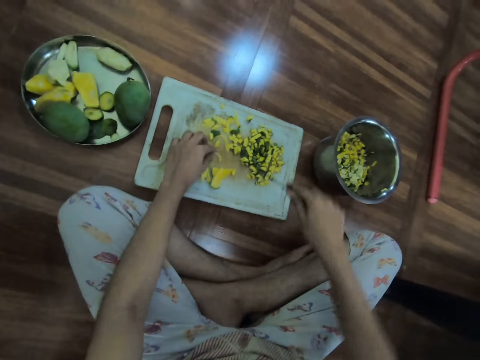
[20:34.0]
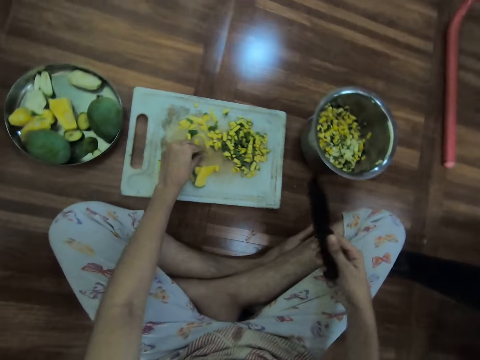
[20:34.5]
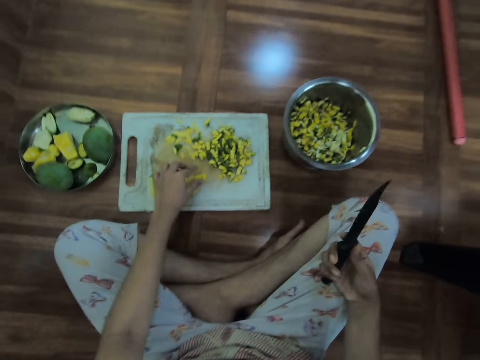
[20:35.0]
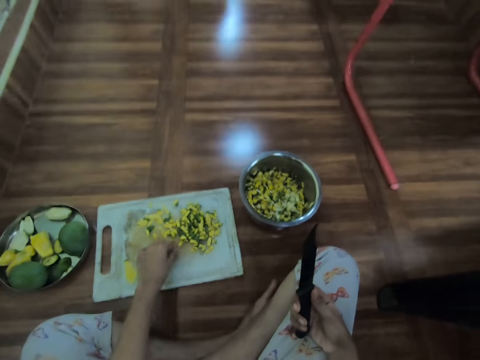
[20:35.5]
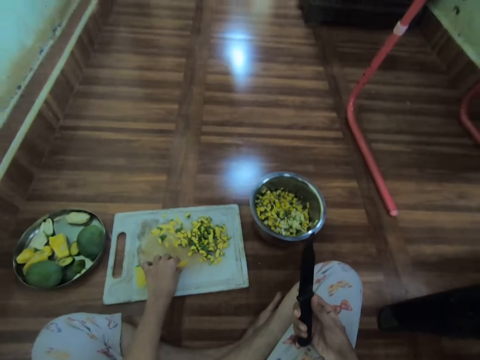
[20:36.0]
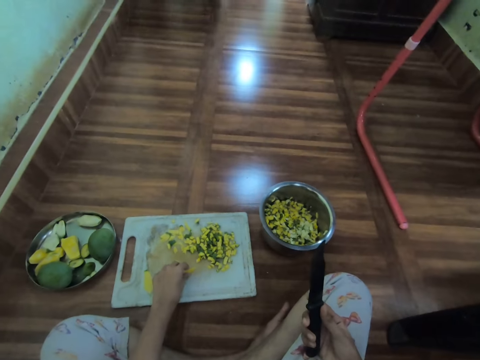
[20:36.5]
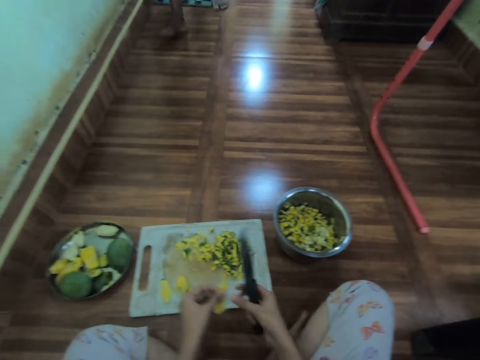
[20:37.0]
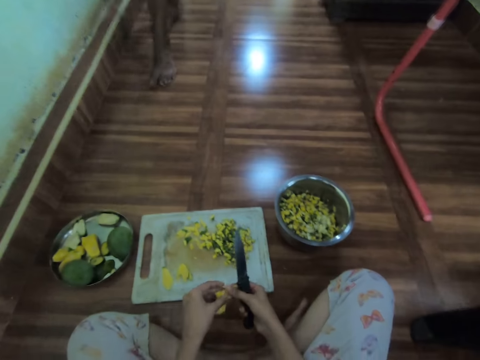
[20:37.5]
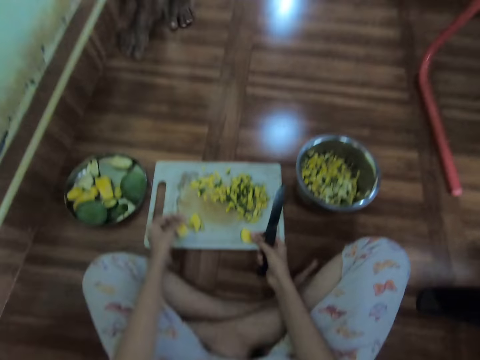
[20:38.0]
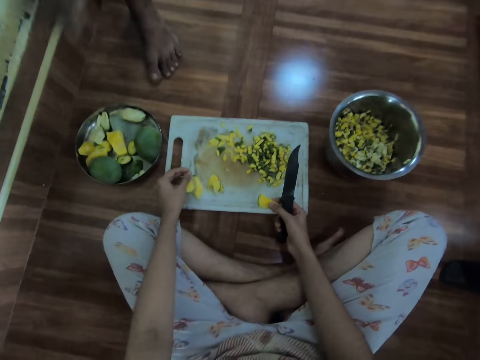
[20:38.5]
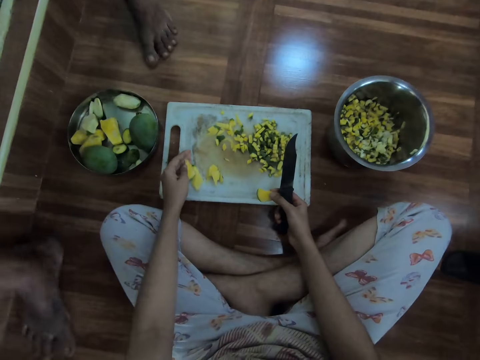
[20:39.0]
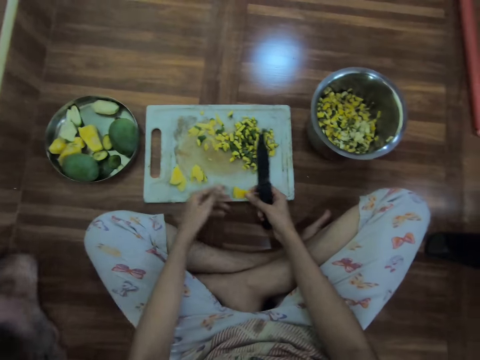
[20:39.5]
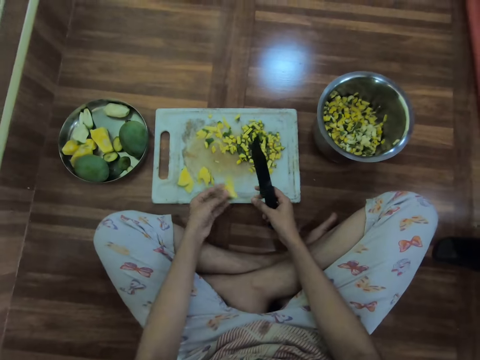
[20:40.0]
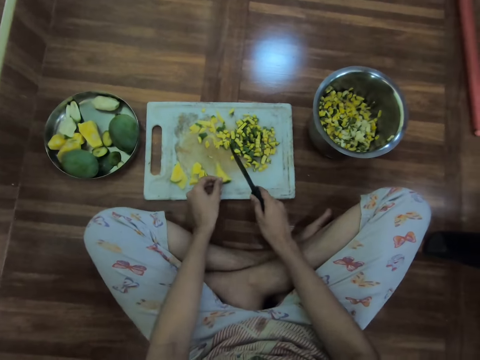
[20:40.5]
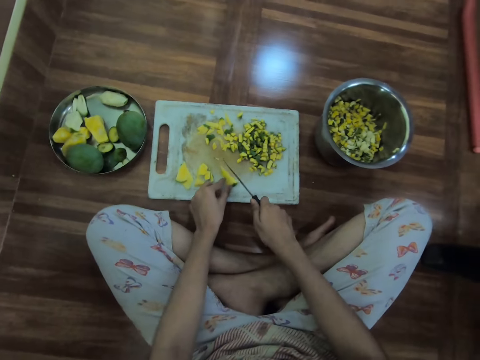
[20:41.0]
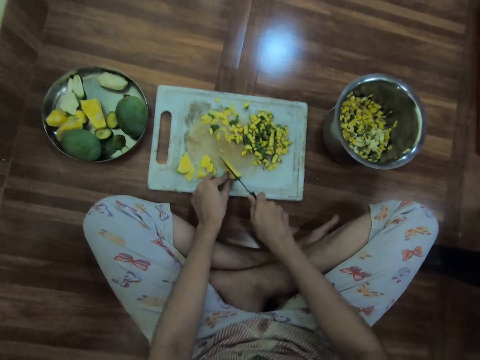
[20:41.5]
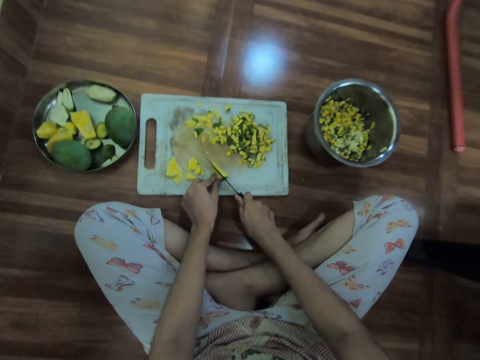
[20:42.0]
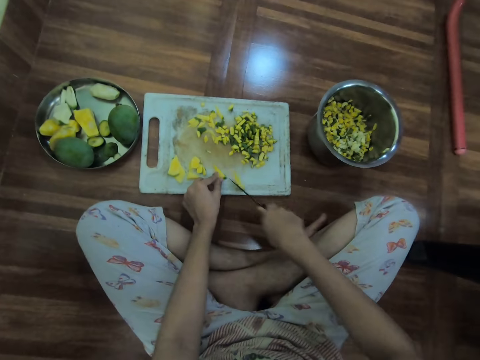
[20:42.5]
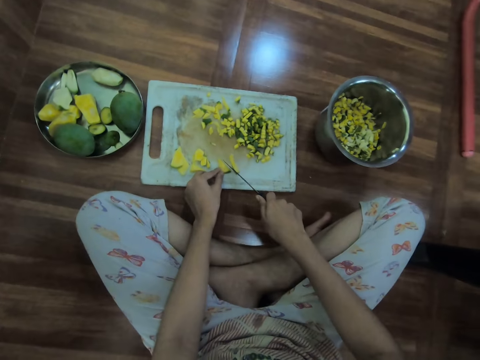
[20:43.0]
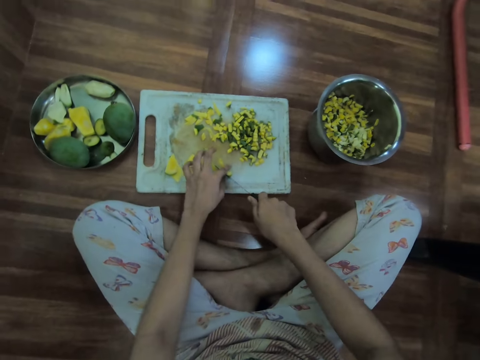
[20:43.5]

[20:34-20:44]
The camera wearer pushes mango dices aside on the chopping board with her left hand. She converses with a boy. She picks slices of mango from the chopping board with her left hand. She passes a slice of mango from her left hand to her right hand. The boy walks past the camera wearer. The camera wearer drops the slice of mango on the chopping board with her left hand. She holds the slice of mango with both hands. She holds down the slice of mango on the chopping board with her left hand. She cuts the slice of mango on the chopping board with the knife in her right hand.

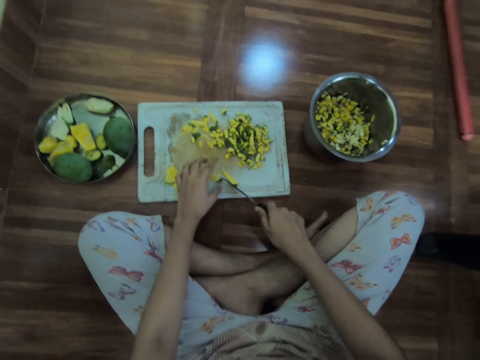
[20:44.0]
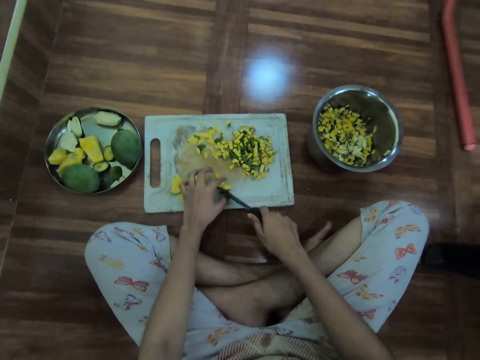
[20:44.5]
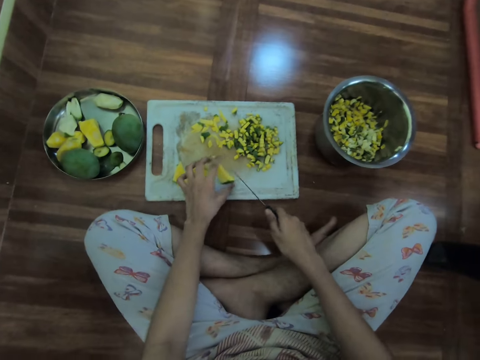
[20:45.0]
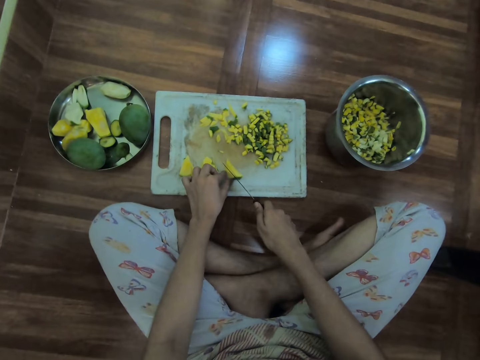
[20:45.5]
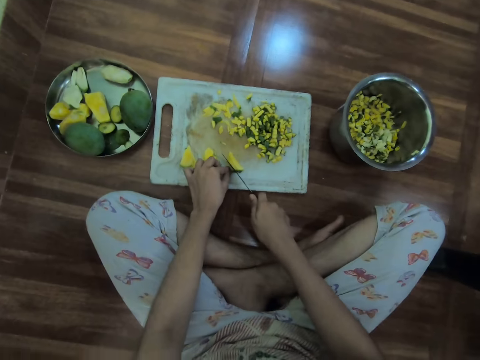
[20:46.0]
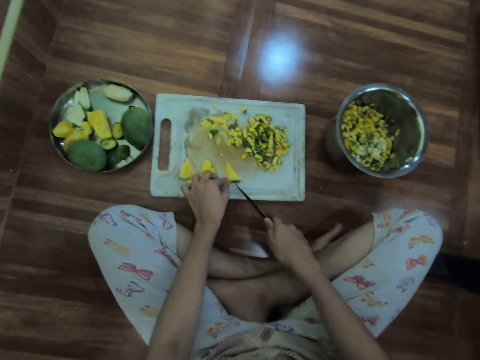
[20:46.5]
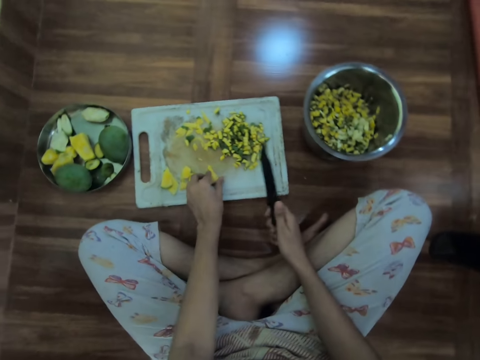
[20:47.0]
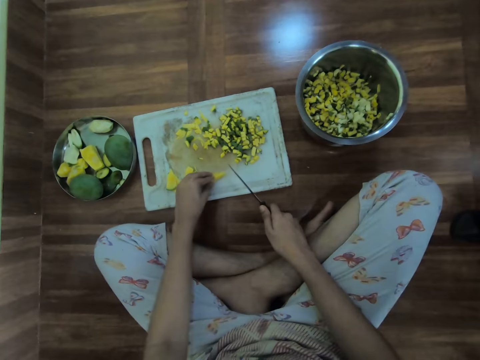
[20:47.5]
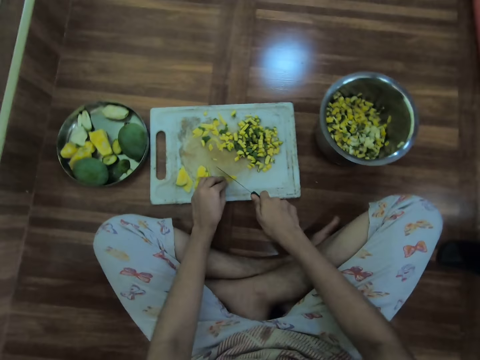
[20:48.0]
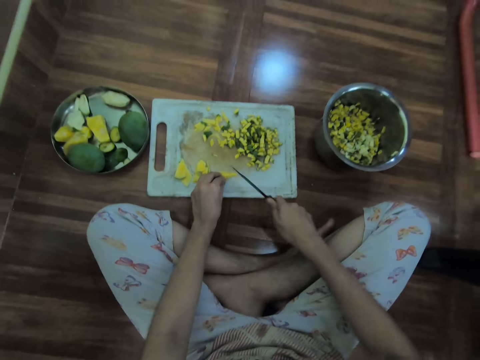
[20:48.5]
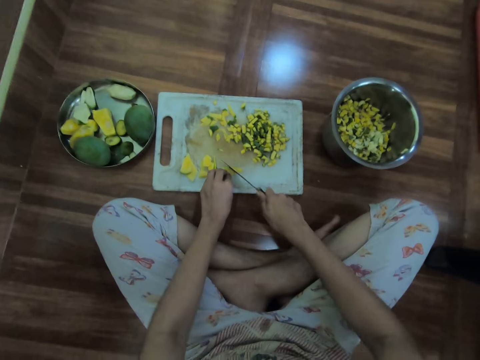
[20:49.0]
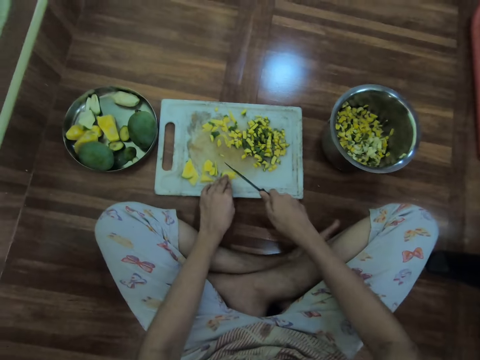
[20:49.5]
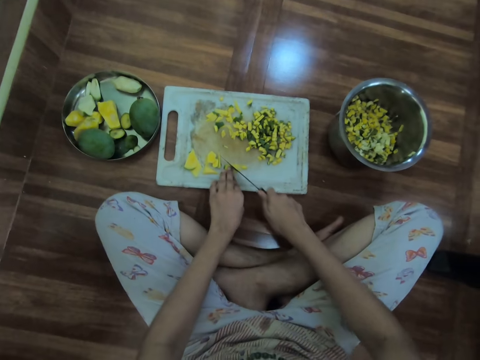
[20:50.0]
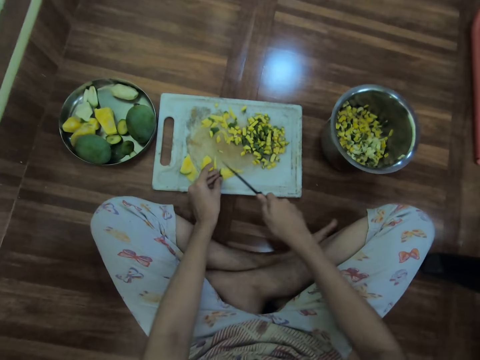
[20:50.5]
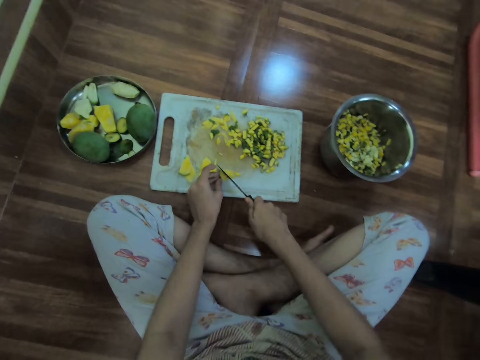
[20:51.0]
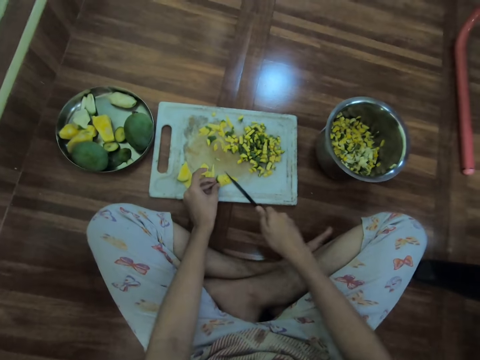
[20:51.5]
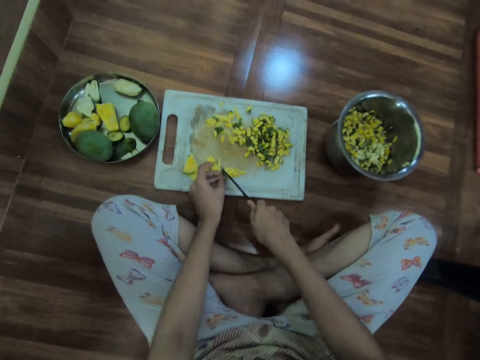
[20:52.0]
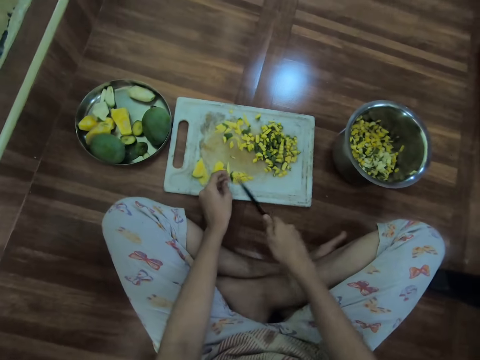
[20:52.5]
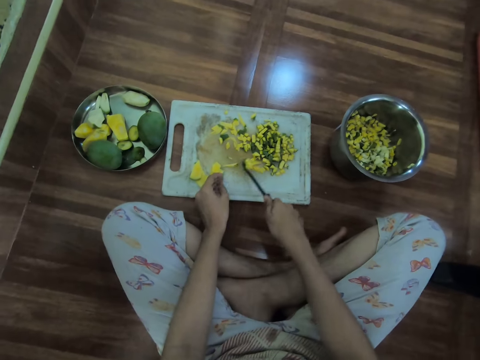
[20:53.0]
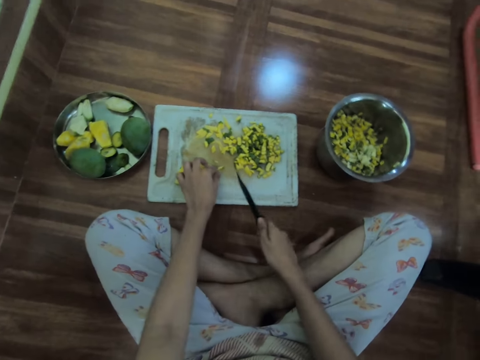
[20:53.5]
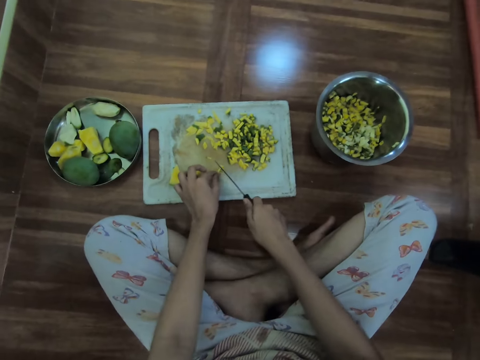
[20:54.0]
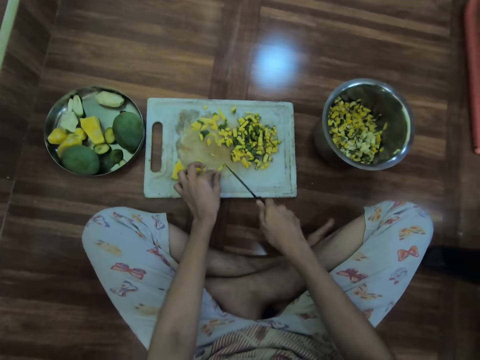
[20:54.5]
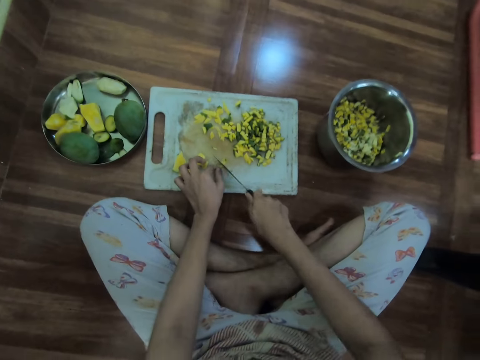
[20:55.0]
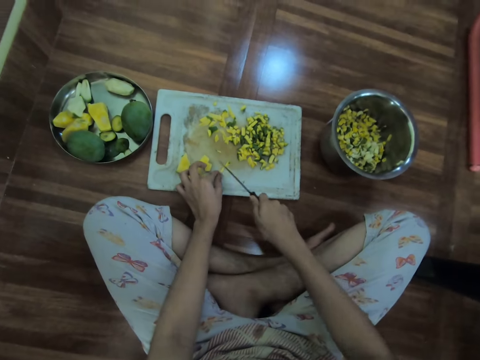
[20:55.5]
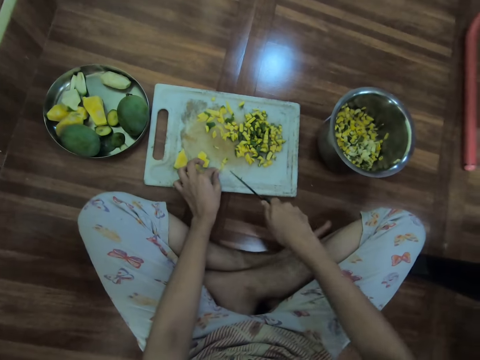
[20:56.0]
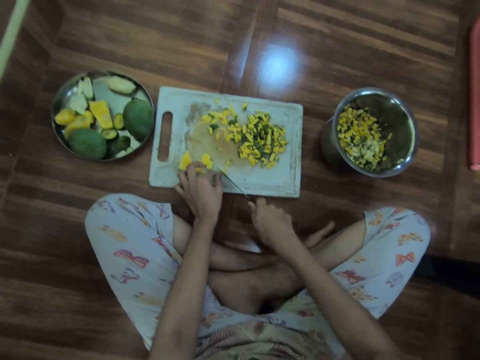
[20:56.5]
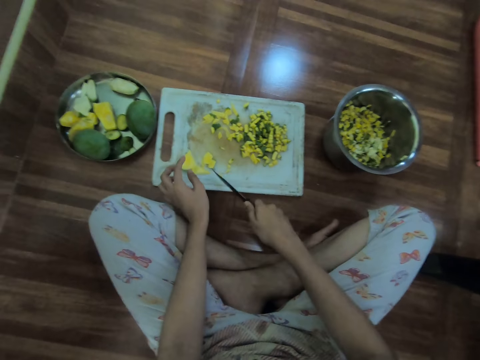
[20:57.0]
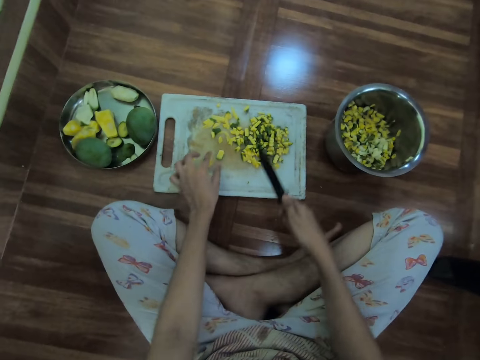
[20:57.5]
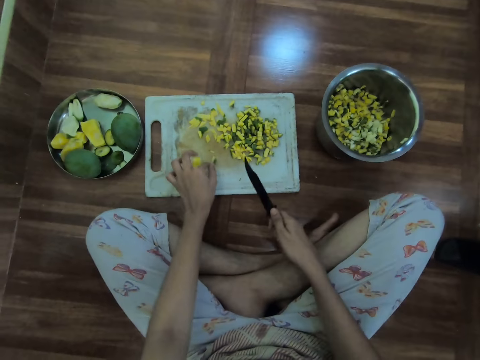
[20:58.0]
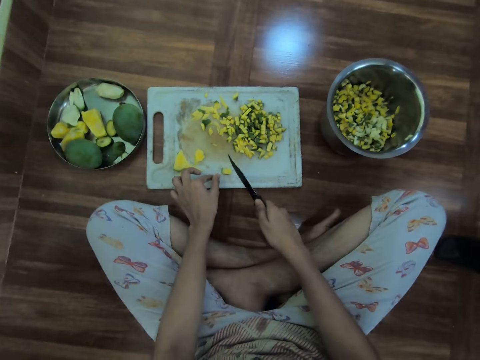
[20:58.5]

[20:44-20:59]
The camera wearer removes a slice of mango from the knife with her left hand. She holds down the slice of mango on the chopping board with her left hand. She cuts the slice of mango on the chopping board with the knife in her right hand. She turns the slice of mango on the chopping board with her left hand. She cuts the slice of mango on the chopping board with the knife in her right hand. She pushes mango dices aside on the chopping board with the knife in her right hand. She holds a slice of mango on the chopping board with her left hand. She cuts the slice of mango on the chopping board with the knife in her right hand. She pushes mango dices aside on the chopping board with the knife in her right hand. She moves a slice of mango on the chopping board with her right hand. She picks the piece of mango.
